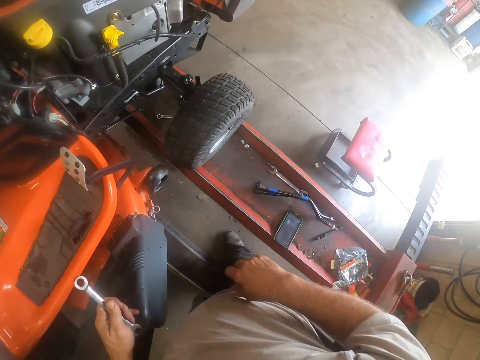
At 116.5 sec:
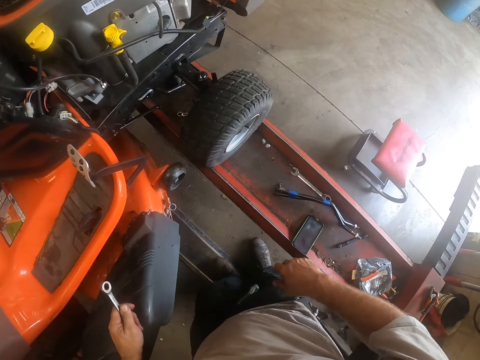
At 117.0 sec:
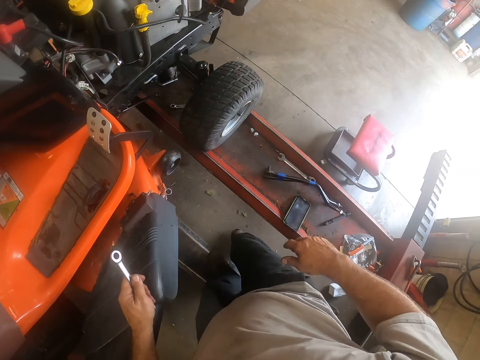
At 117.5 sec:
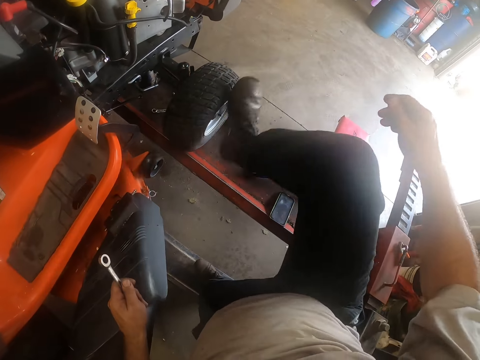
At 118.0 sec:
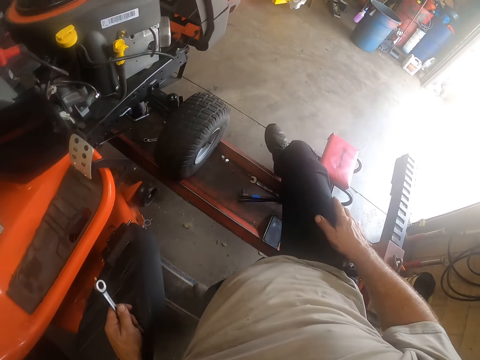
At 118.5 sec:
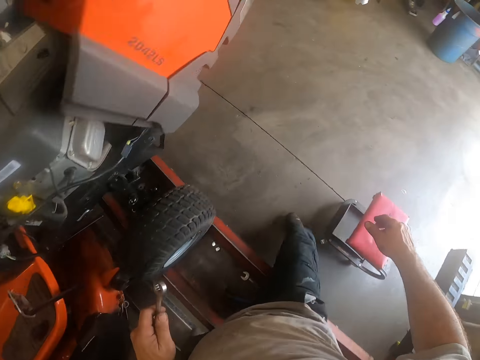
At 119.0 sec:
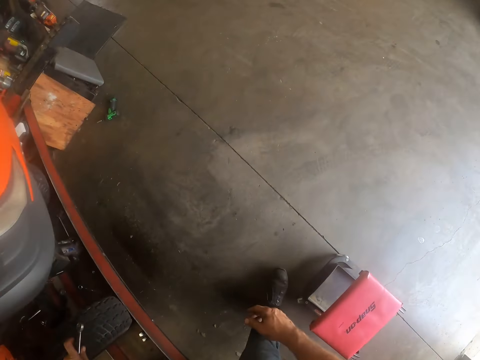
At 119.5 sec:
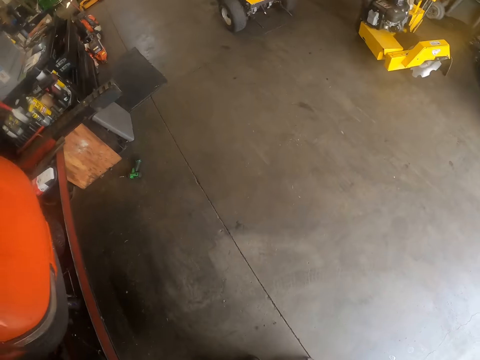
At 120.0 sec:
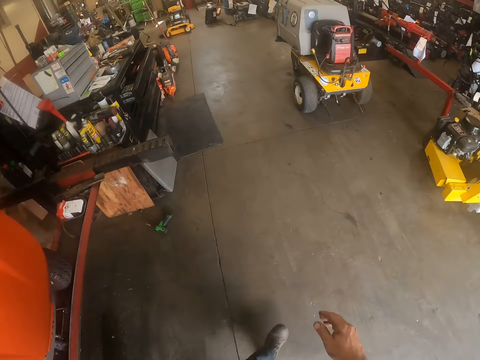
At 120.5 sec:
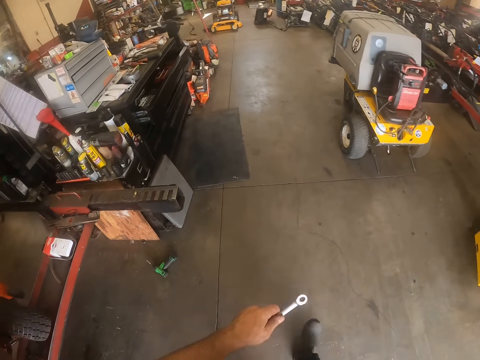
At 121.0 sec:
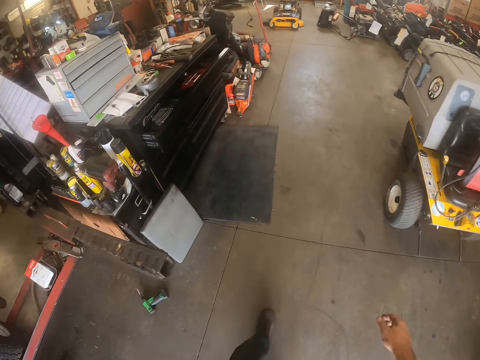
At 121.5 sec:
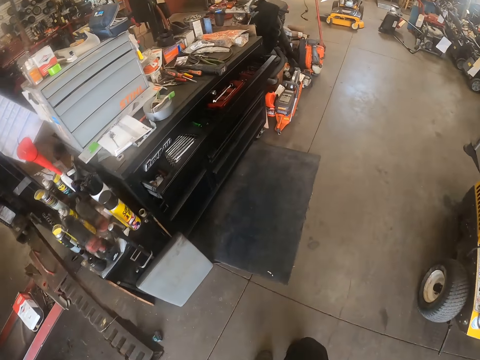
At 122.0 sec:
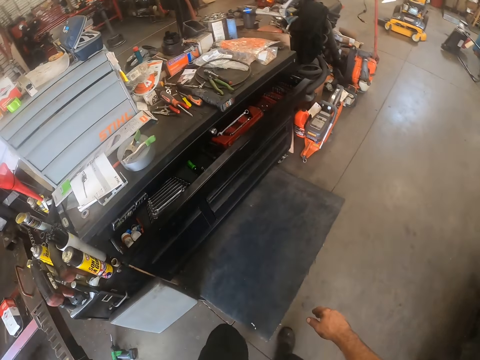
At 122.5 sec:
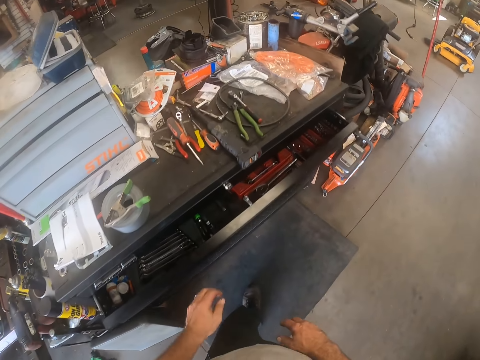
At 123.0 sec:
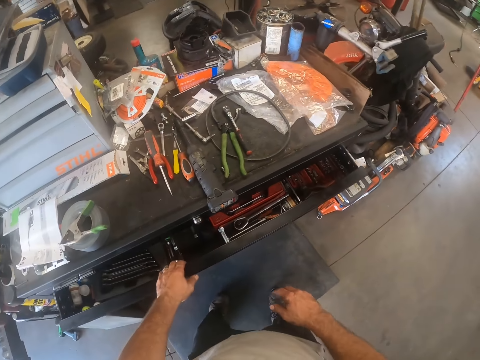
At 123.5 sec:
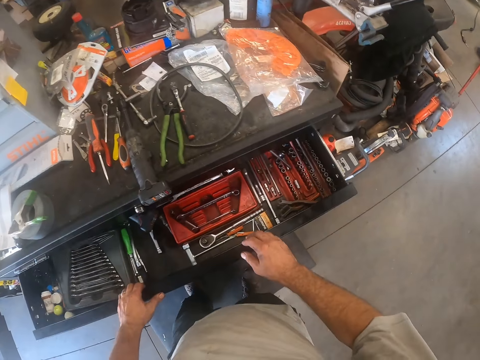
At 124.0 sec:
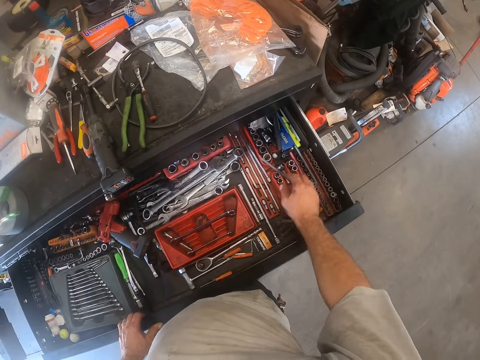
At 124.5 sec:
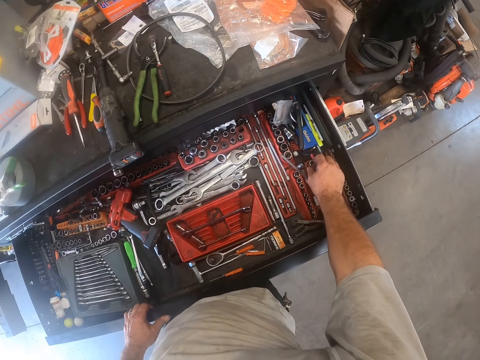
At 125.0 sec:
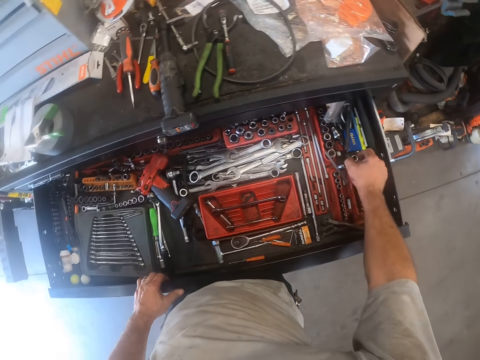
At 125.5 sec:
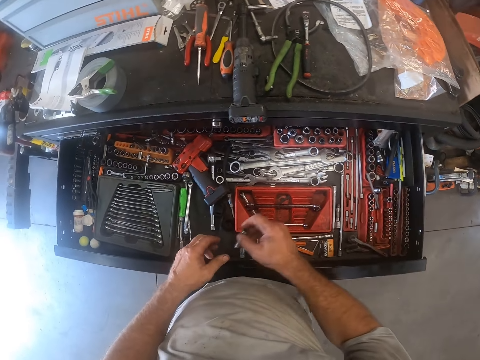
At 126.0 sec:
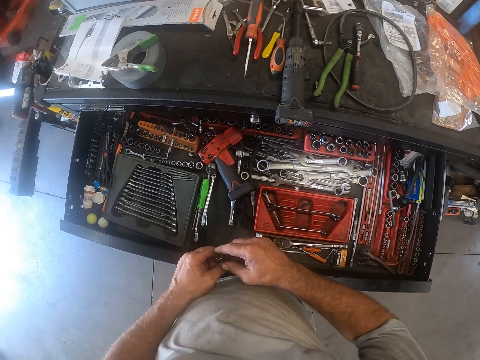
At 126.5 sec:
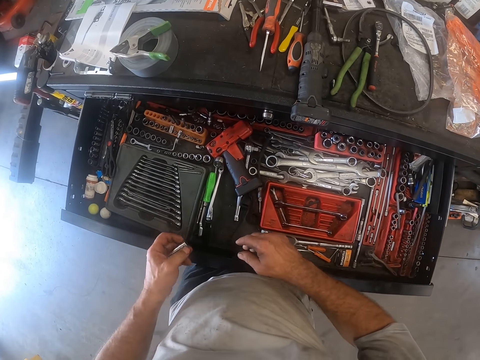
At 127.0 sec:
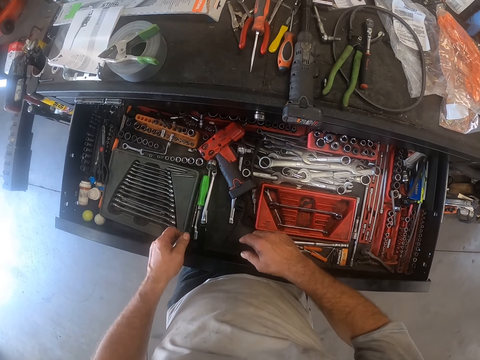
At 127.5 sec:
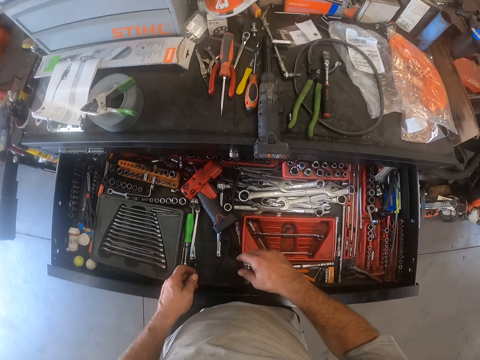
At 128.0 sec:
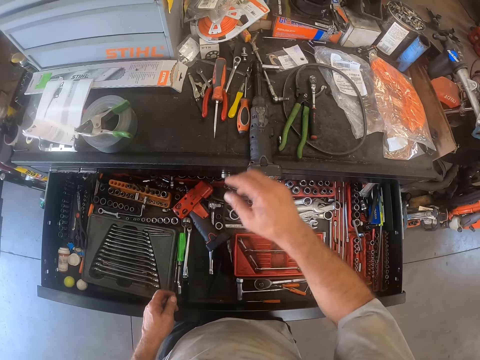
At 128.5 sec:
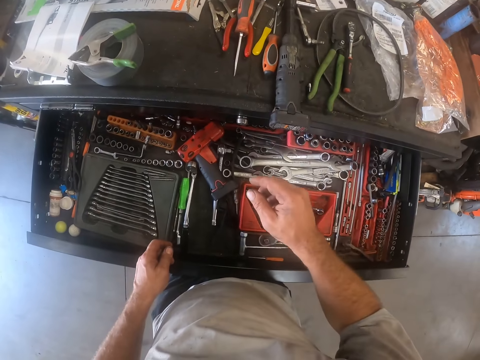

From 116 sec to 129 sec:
The camera wearer crosses over the workshop lift. He walks to a workbench. He walks around the garage. He pulls a drawer in the workbench with his left hand. He picks a bolt grip from the drawer with his right hand. He passes the bolt grip to his left hand.

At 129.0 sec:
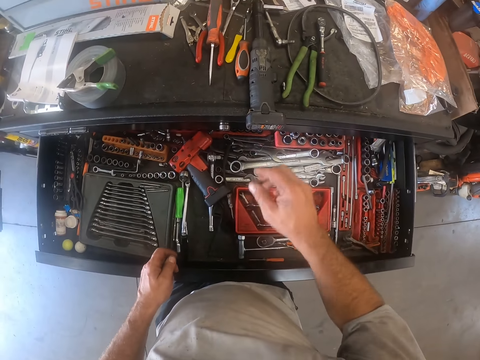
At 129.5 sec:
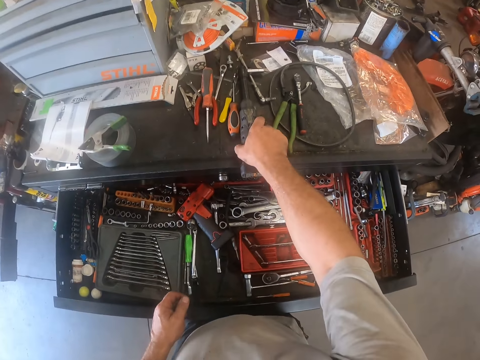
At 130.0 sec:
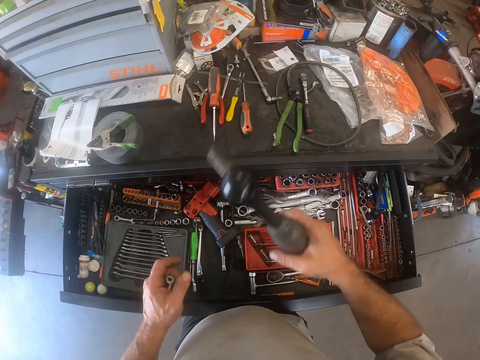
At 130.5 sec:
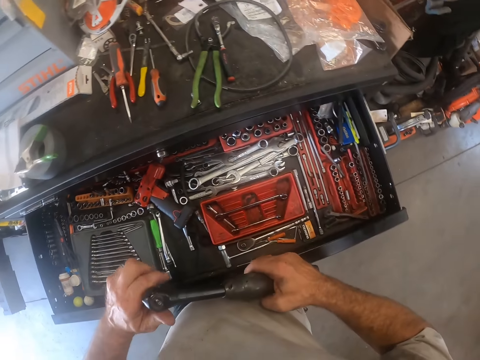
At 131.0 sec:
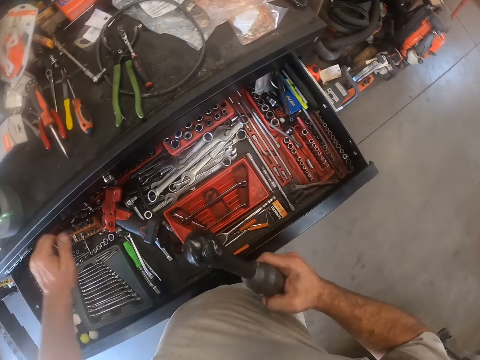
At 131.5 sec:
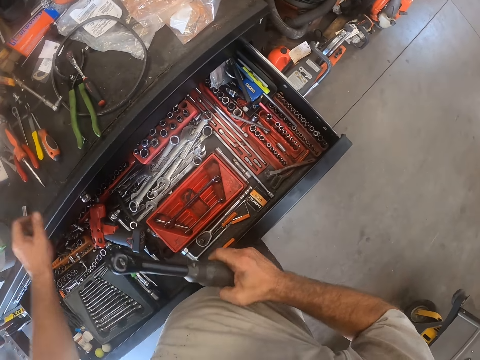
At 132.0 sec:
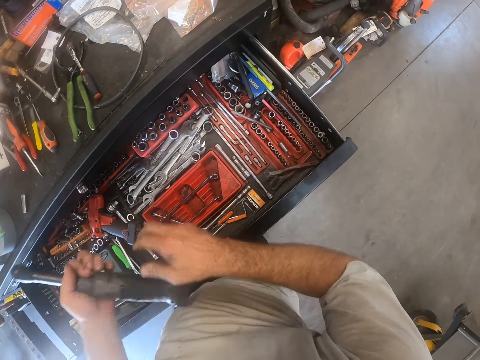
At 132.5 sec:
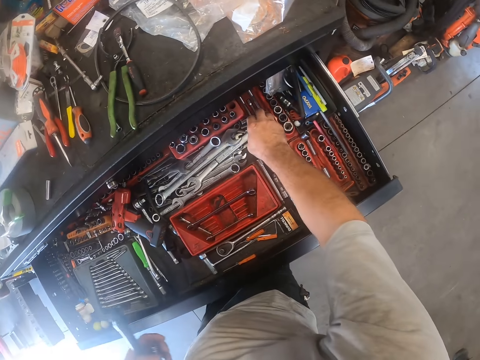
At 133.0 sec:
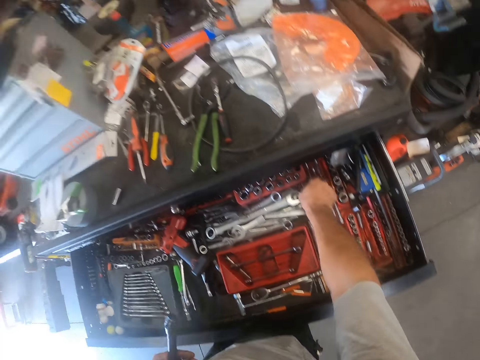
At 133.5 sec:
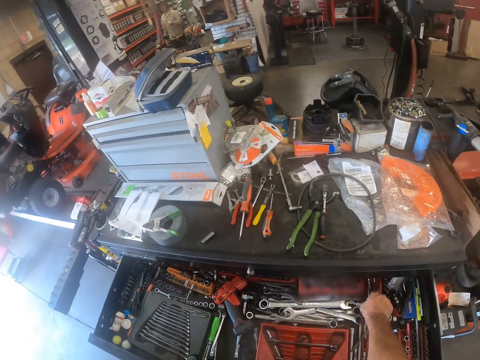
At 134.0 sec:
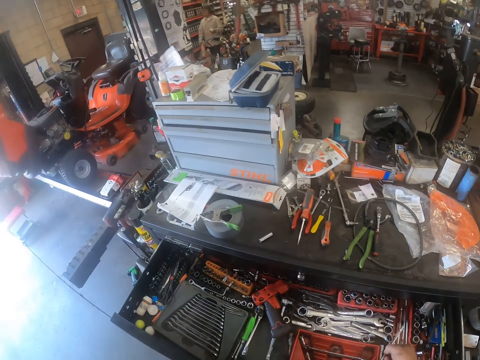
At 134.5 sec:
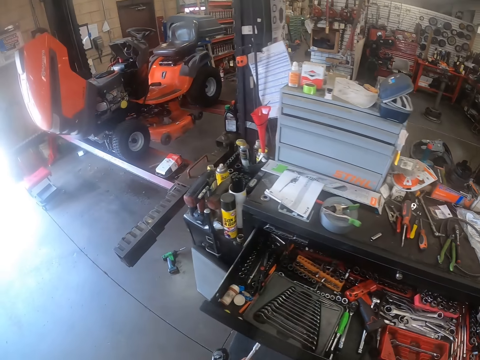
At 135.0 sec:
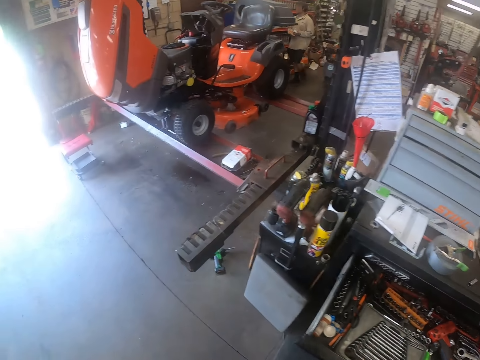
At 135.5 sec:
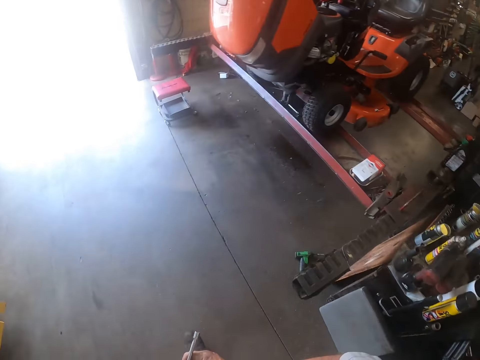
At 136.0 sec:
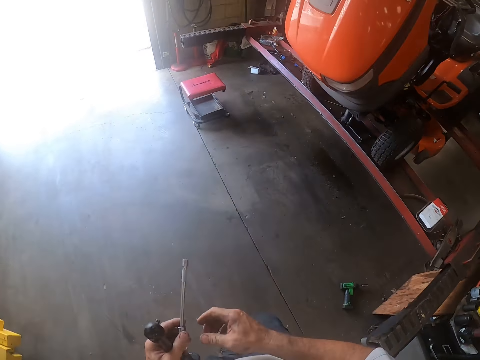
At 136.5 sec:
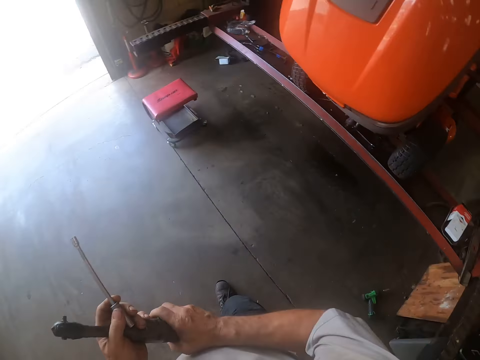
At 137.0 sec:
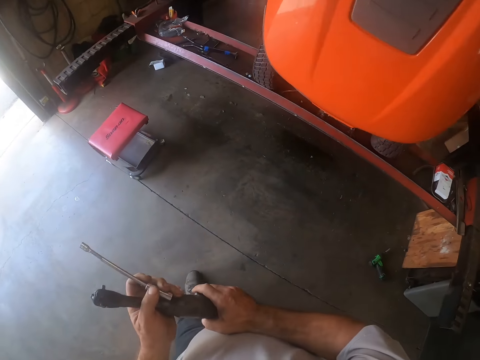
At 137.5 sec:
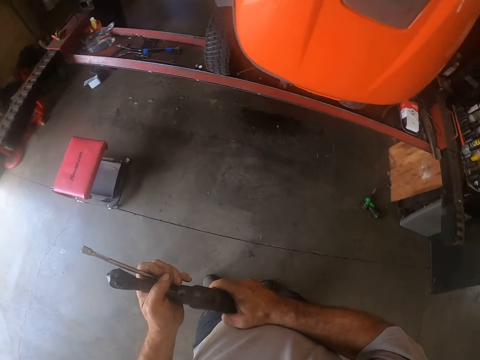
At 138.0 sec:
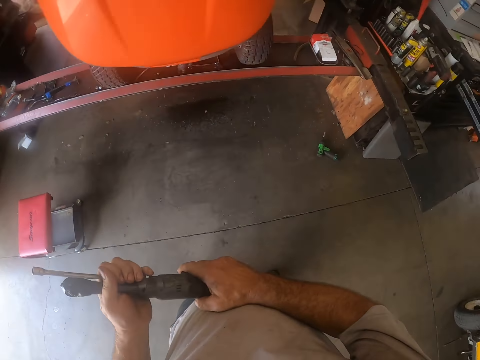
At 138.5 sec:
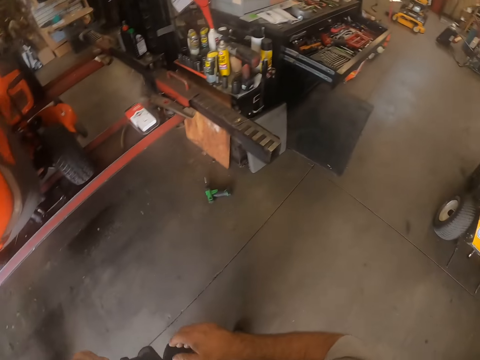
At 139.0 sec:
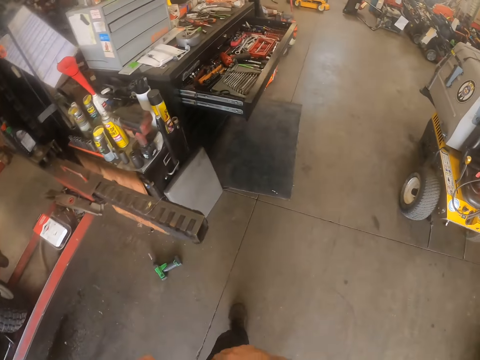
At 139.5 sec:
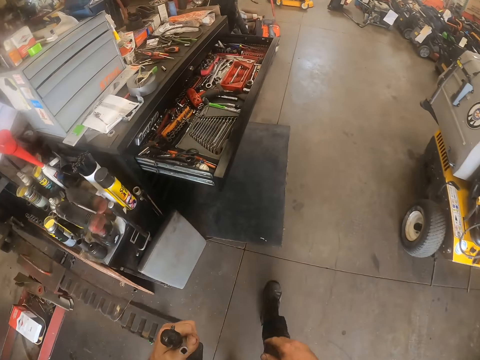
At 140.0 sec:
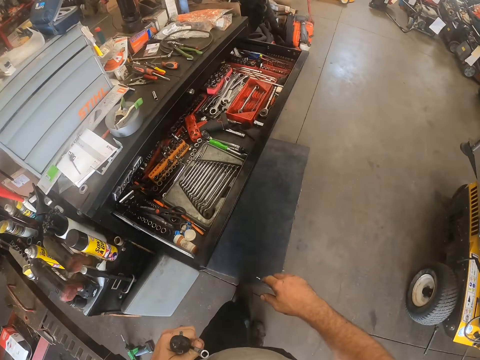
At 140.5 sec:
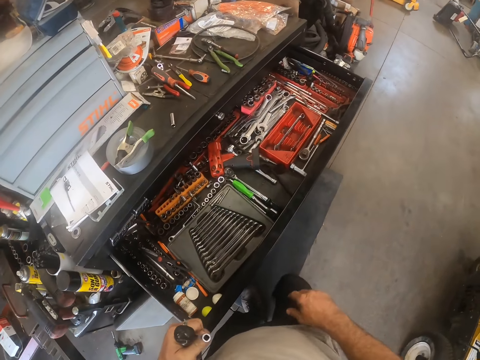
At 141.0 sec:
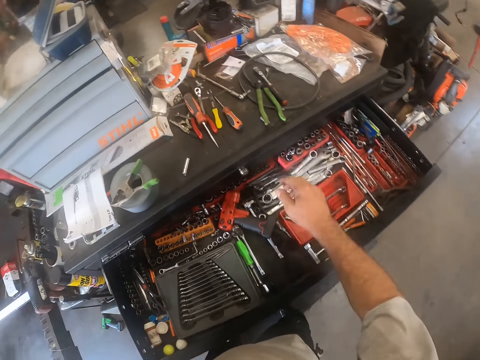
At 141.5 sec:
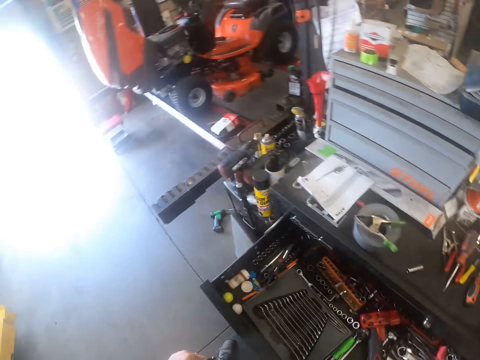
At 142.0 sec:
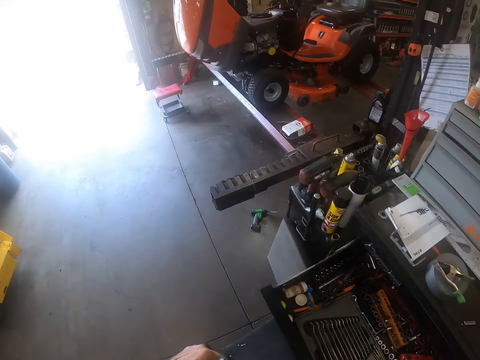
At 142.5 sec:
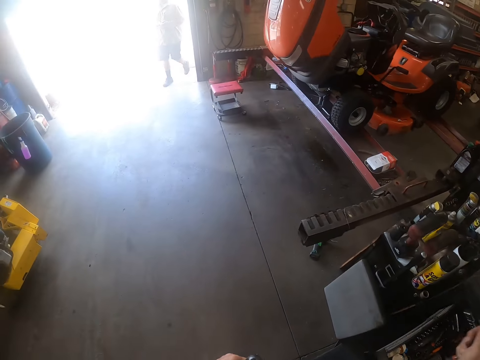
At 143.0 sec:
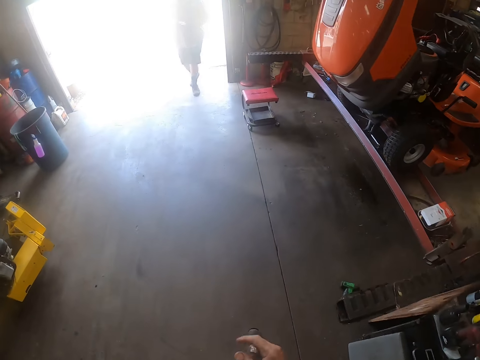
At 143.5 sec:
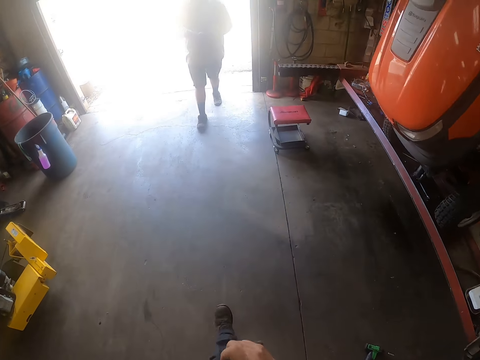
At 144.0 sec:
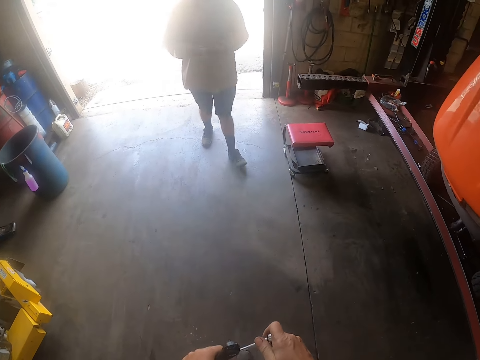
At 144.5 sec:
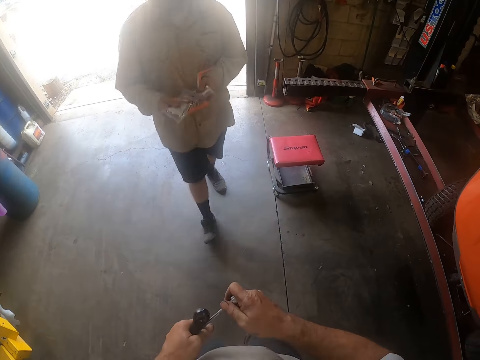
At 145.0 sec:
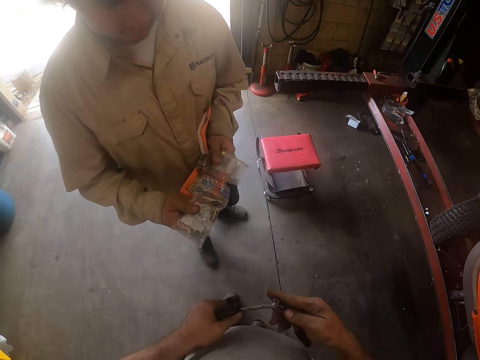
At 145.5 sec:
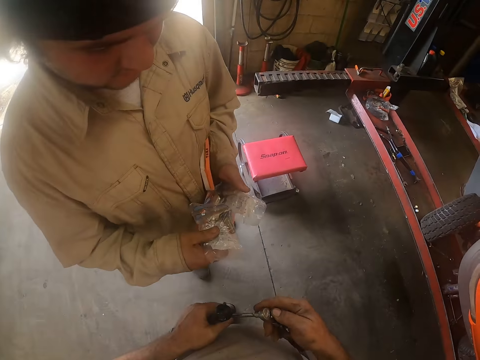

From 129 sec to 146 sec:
The camera wearer picks up a strut or ratchet handle from the workbench. He removes a bolt grip from the strut. He drops the bolt grip on the workbench. He passes the strut to his left hand. He picks a bolt remover or bar from the drawer with his right hand. He passes the bolt remover to his left hand. He walks around the garage. He holds the strut with his right hand. He picks a socket. He walks around the garage. He joins a torque wrench to the bolt remover.
